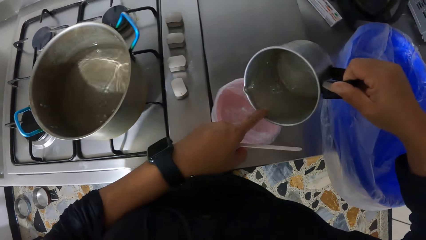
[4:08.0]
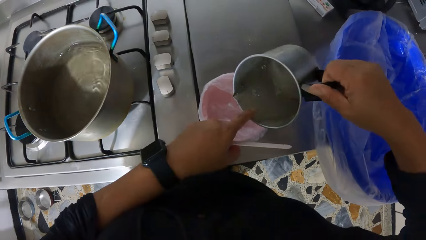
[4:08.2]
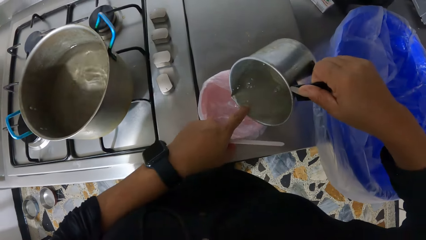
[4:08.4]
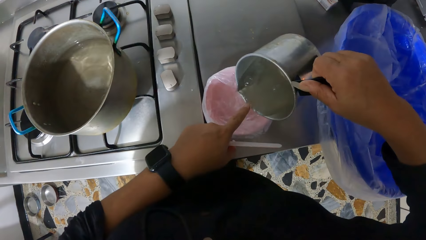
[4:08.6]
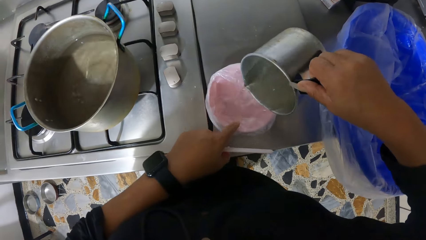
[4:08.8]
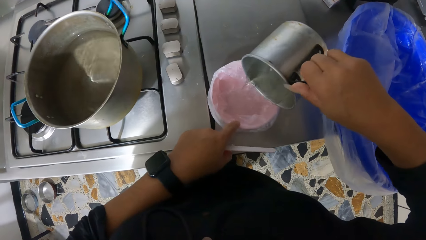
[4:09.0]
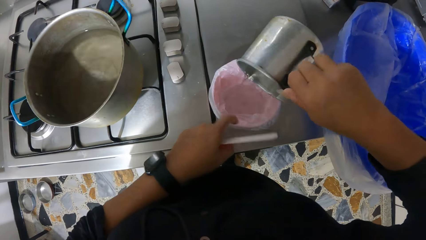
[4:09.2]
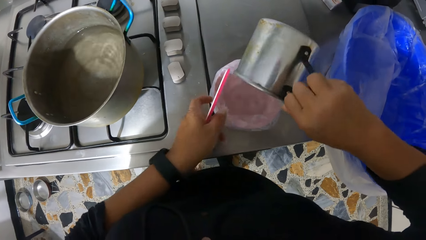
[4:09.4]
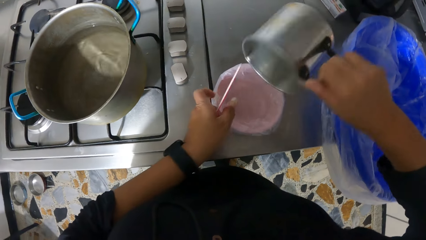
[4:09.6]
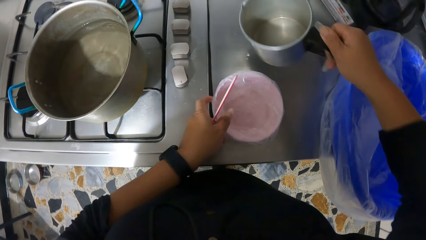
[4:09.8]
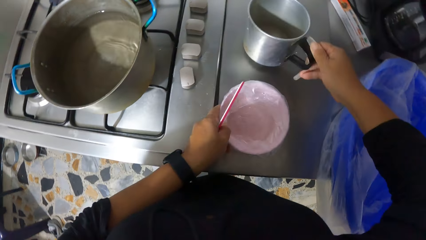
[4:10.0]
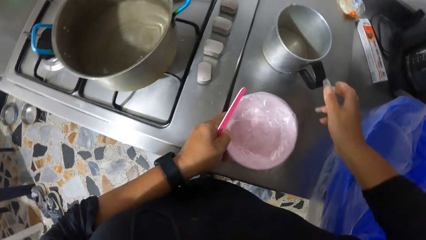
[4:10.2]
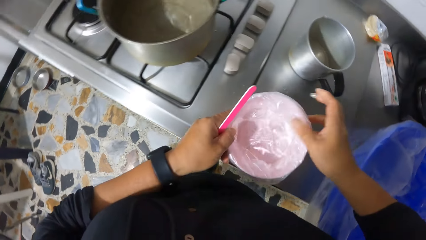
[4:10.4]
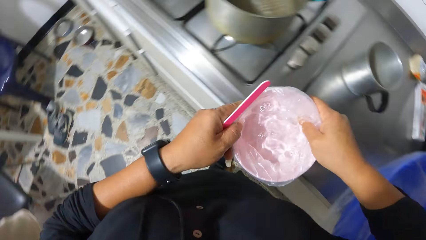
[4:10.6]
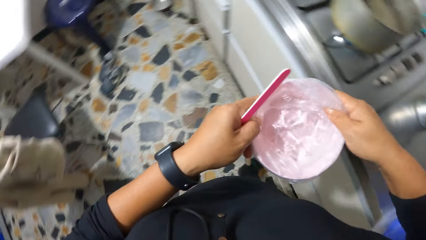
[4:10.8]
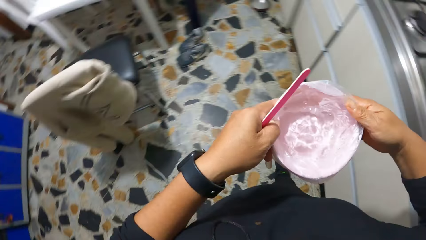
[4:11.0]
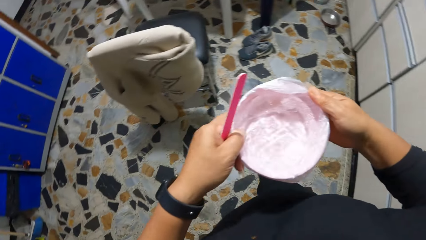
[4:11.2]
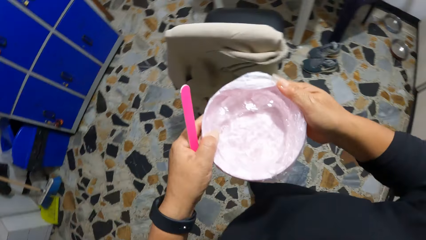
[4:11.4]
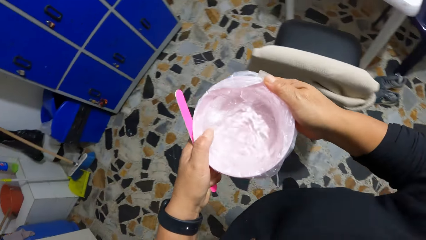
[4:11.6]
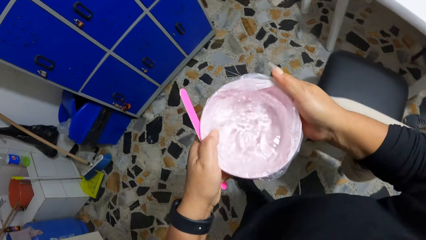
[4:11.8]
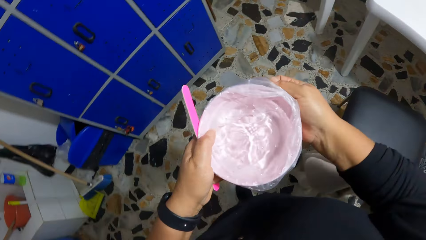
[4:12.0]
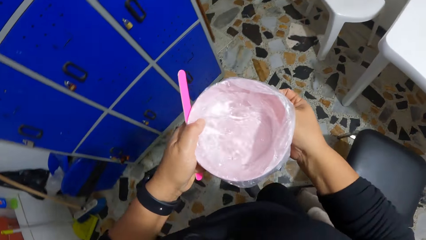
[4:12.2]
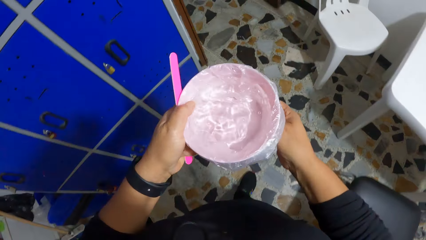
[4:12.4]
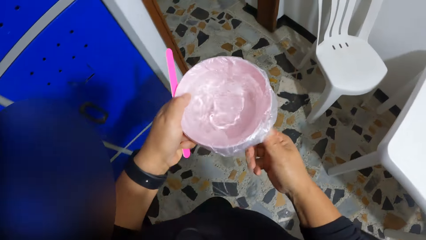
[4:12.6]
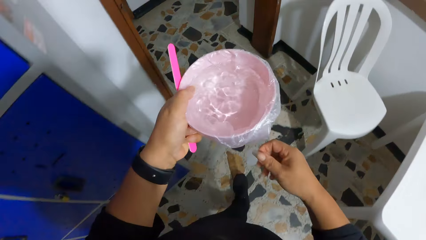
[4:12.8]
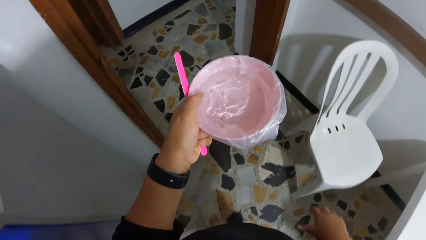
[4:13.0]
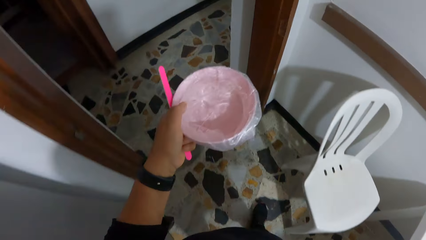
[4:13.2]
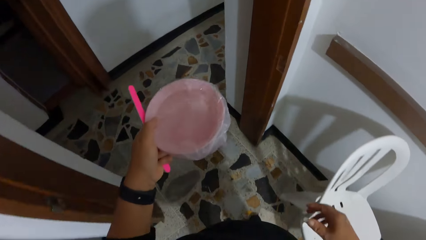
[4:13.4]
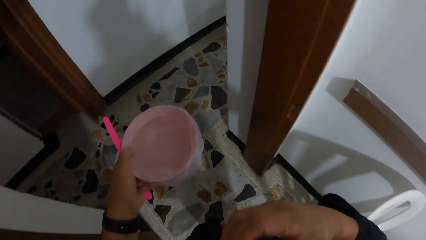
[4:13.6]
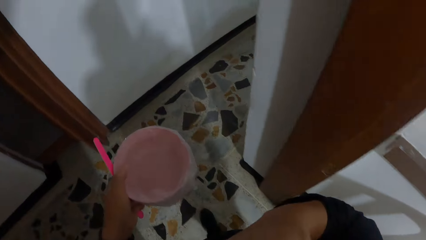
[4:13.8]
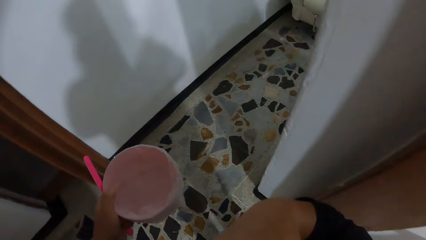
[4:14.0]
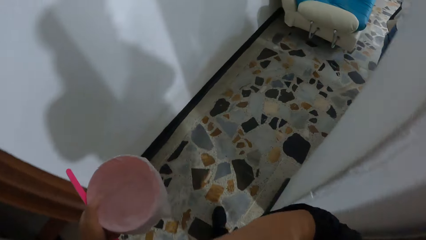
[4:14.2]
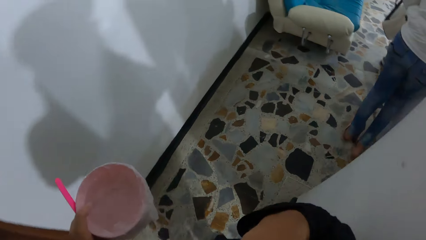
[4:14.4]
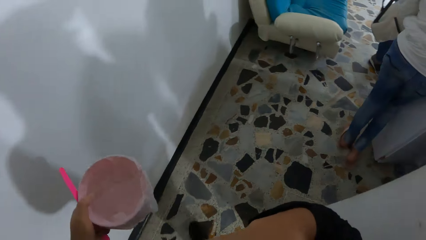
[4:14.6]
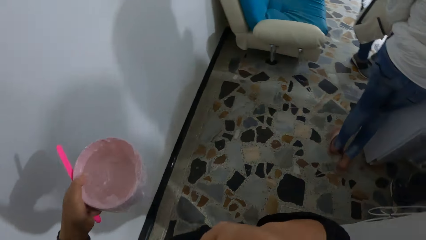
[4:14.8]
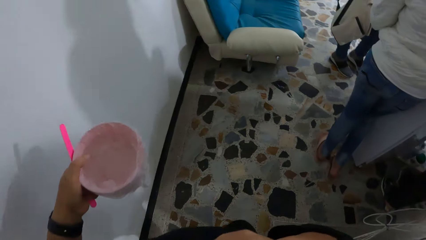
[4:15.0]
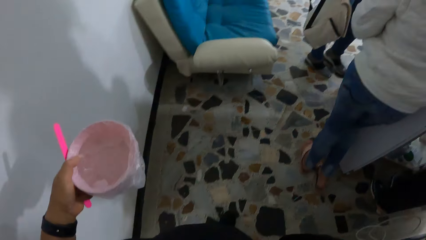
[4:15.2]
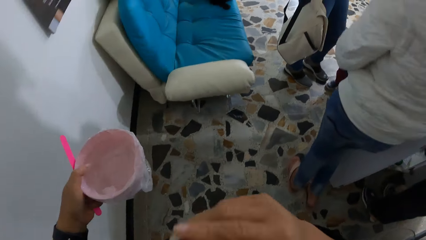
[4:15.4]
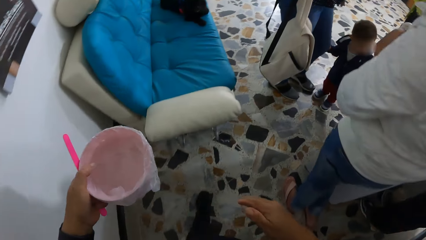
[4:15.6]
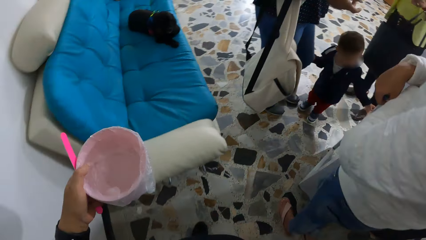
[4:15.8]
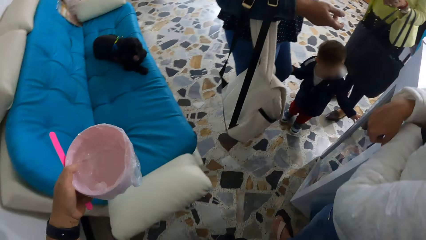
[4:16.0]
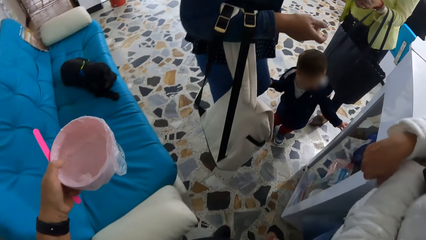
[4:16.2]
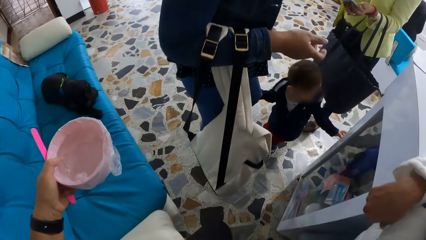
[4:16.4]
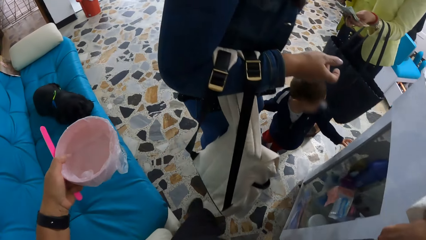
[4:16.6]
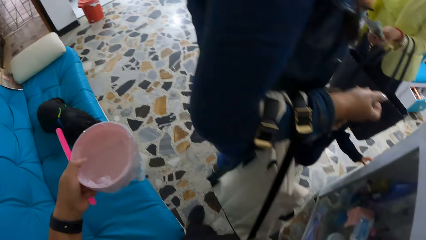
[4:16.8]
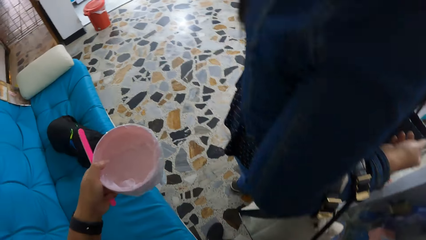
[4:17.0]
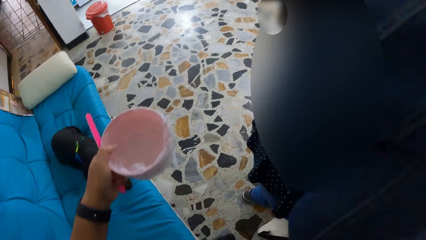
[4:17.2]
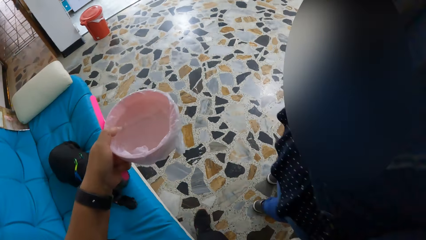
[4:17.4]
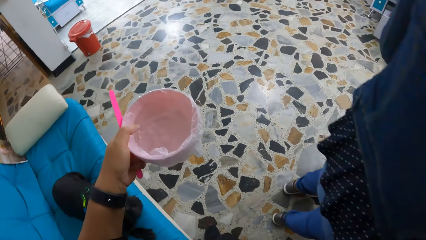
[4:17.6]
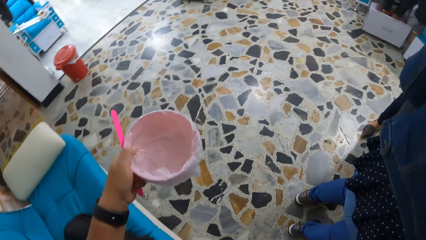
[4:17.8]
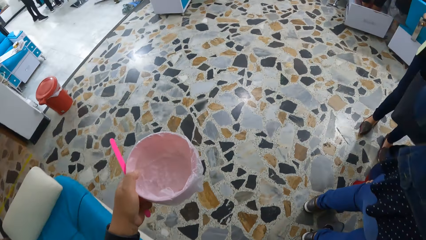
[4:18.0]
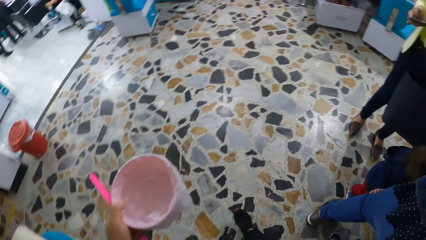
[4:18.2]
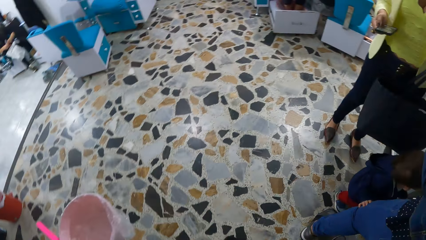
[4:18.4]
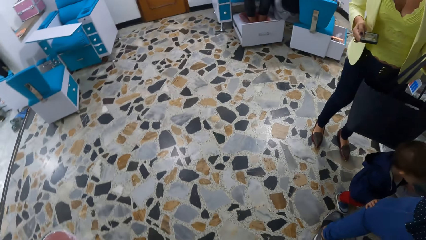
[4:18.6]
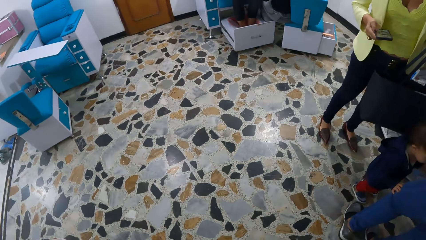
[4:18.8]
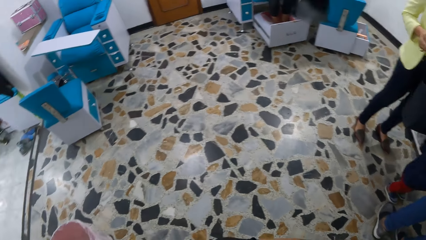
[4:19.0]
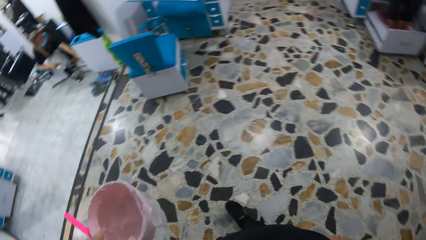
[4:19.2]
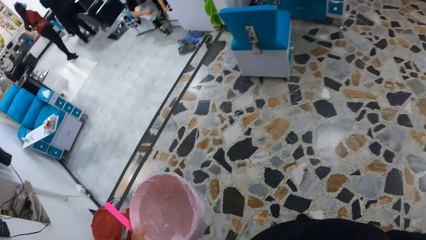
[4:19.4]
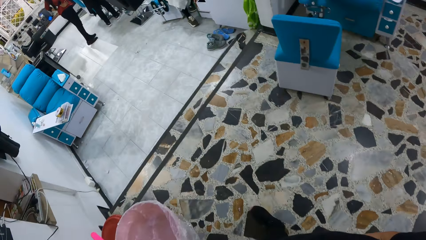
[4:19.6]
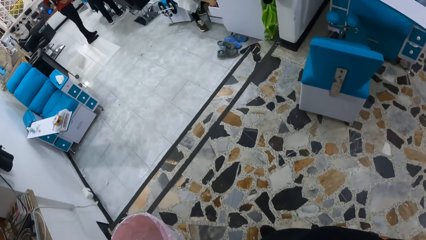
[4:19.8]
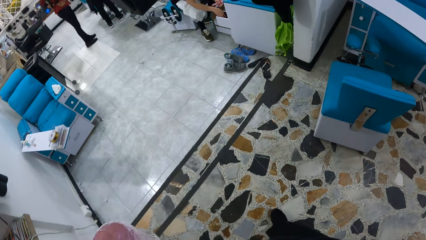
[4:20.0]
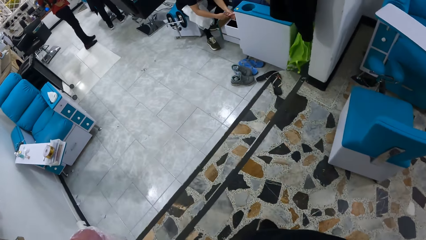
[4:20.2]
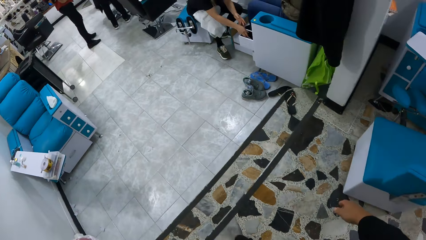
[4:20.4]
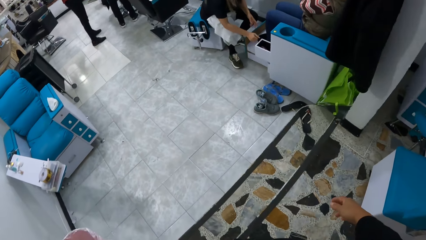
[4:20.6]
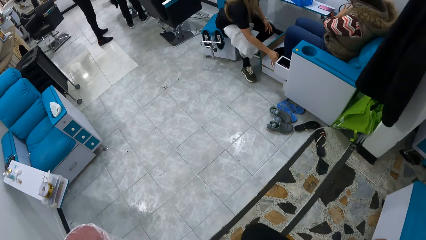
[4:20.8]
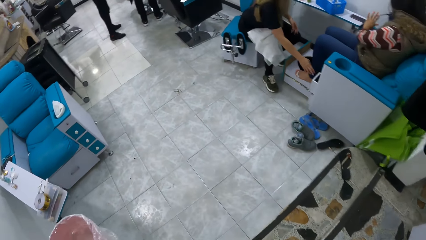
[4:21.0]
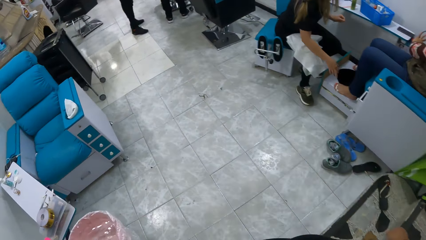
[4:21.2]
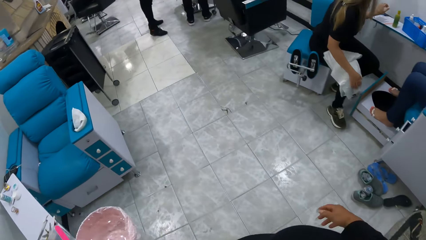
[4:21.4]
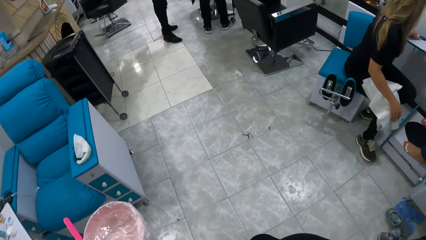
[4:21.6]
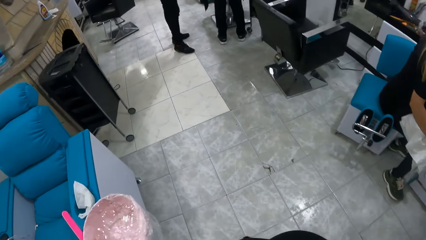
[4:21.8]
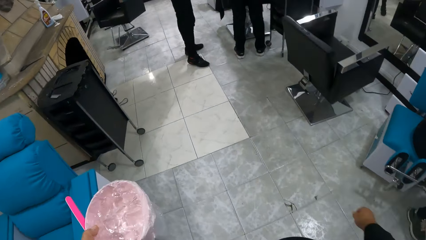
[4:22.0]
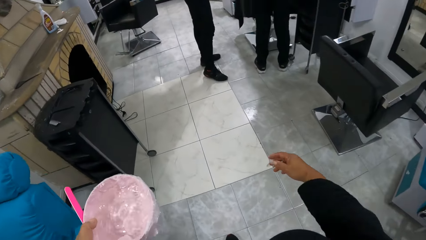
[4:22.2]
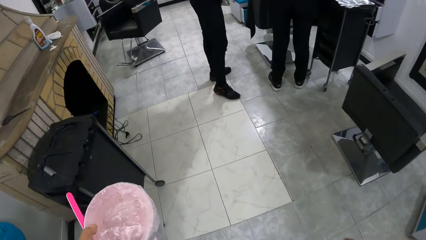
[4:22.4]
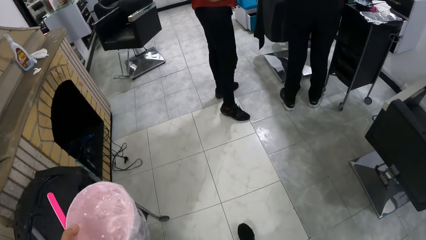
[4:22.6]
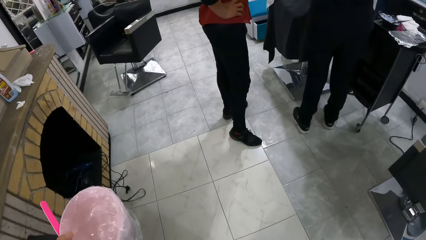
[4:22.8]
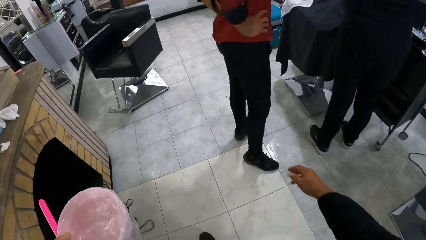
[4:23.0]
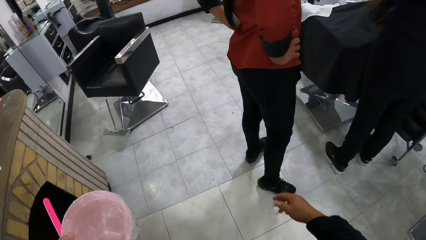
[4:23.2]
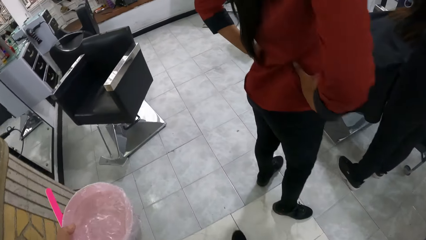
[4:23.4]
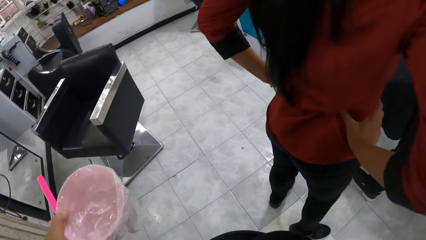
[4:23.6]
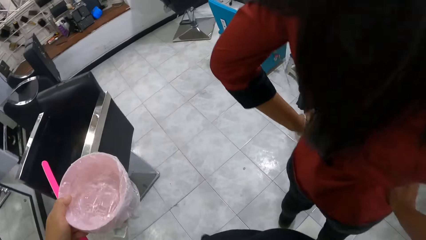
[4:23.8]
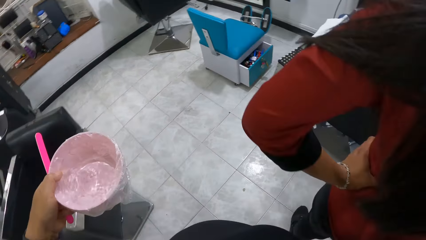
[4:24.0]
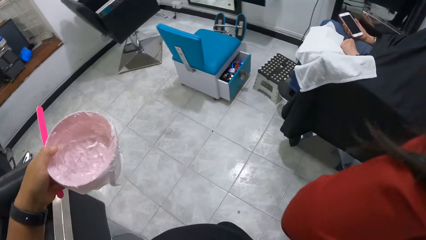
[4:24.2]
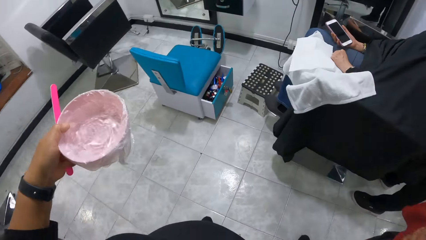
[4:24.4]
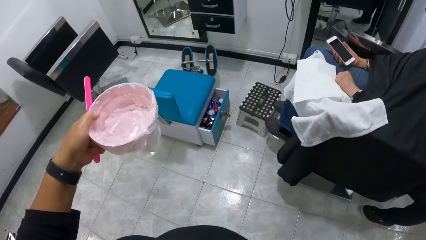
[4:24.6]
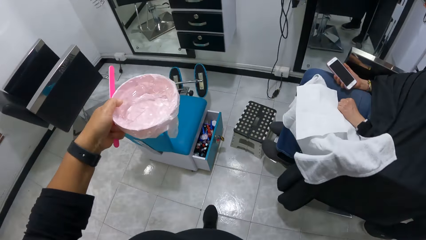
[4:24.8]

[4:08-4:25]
The camera wearer checks the temperature of the water with her left index finger. She pours the water from the stainless cup in her right hand into the pink bowl covered with nylon on the countertop. She places her left hand on the pink bowl of water covered with nylon. She drops the stainless cup in her right hand on the countertop. She lifts the pink bowl of water covered with nylon from the countertop with her left hand. She carries the pink bowl of water covered with nylon from the countertop with her hands. She walks to the saloon with the pink bowl of water covered with nylon in her hands.
